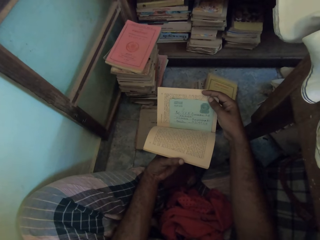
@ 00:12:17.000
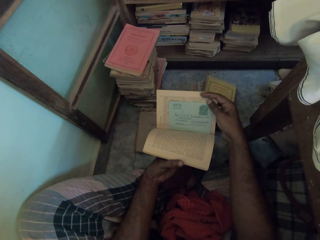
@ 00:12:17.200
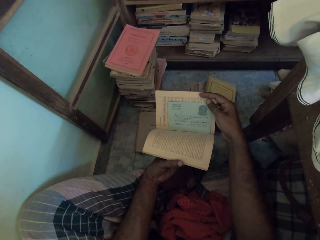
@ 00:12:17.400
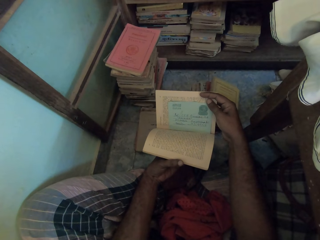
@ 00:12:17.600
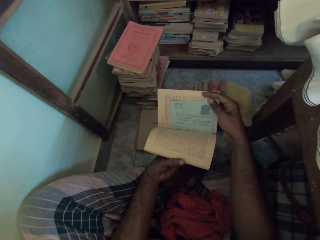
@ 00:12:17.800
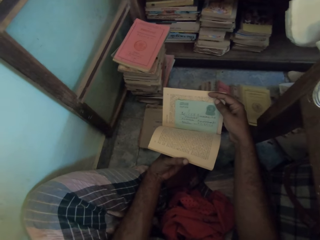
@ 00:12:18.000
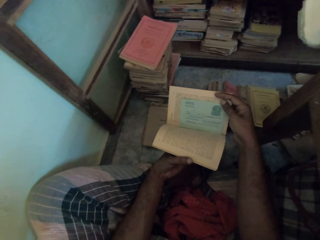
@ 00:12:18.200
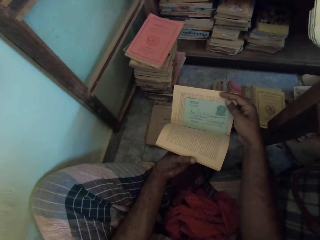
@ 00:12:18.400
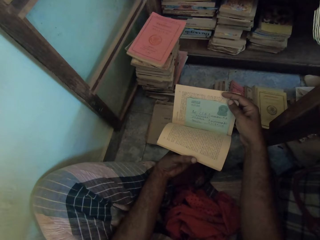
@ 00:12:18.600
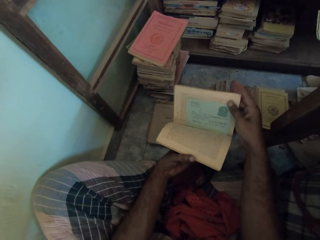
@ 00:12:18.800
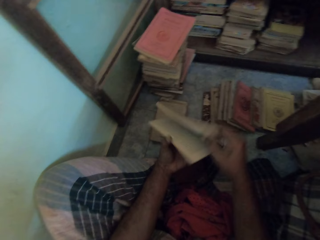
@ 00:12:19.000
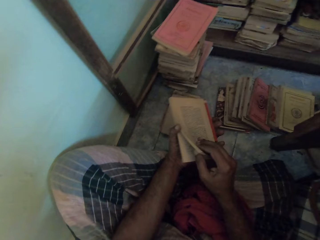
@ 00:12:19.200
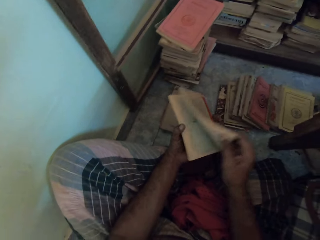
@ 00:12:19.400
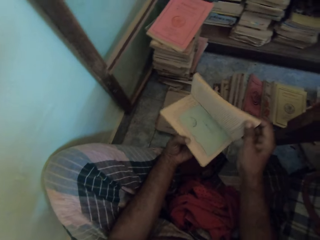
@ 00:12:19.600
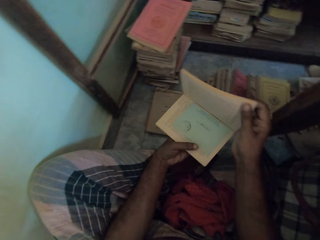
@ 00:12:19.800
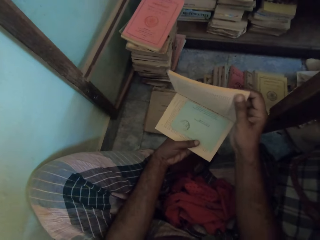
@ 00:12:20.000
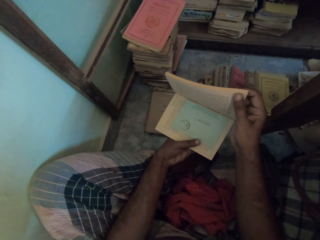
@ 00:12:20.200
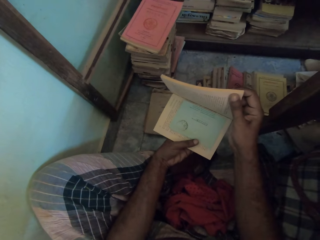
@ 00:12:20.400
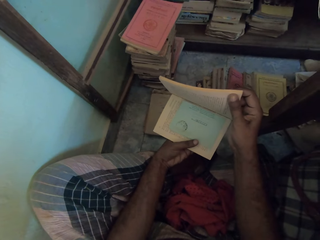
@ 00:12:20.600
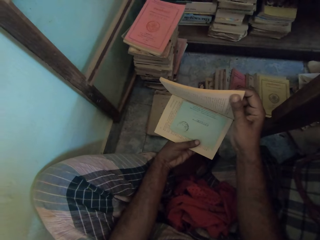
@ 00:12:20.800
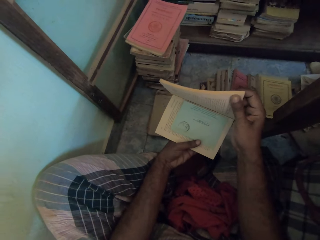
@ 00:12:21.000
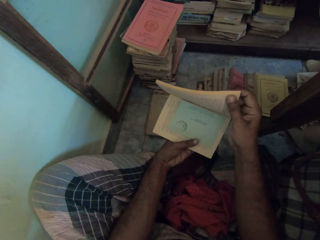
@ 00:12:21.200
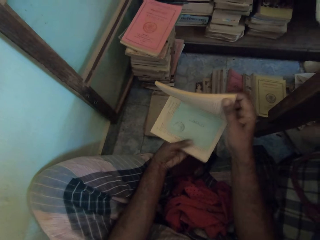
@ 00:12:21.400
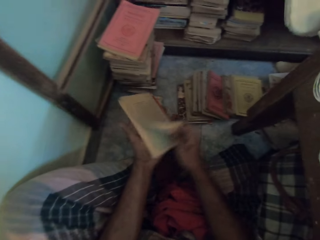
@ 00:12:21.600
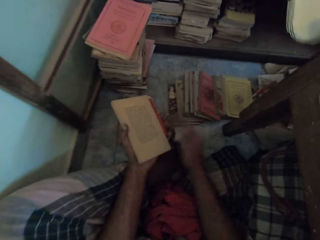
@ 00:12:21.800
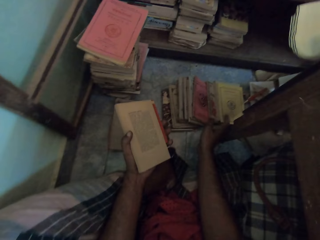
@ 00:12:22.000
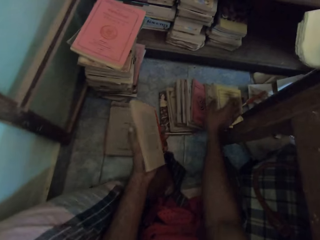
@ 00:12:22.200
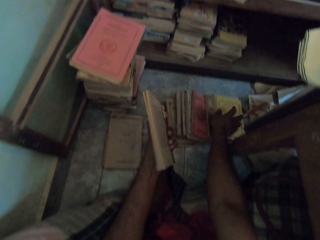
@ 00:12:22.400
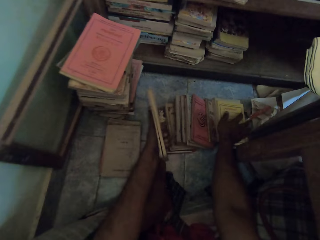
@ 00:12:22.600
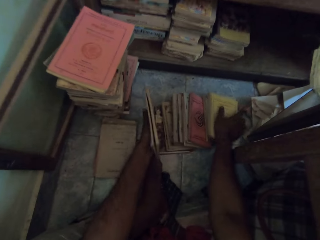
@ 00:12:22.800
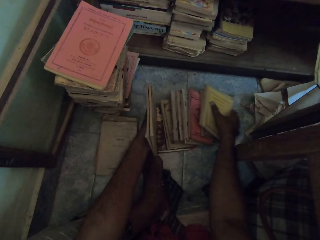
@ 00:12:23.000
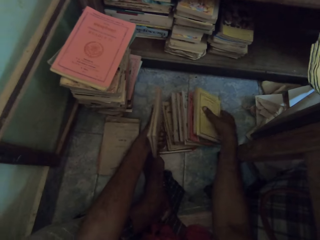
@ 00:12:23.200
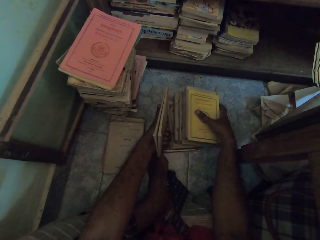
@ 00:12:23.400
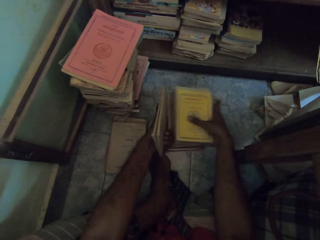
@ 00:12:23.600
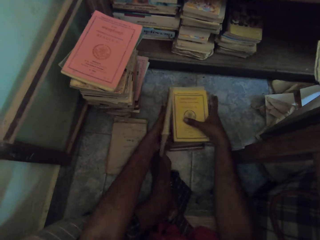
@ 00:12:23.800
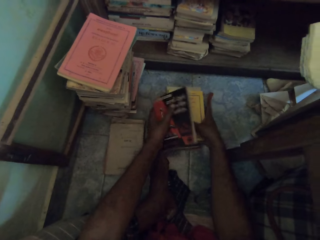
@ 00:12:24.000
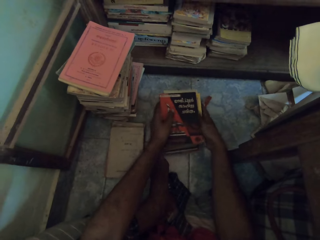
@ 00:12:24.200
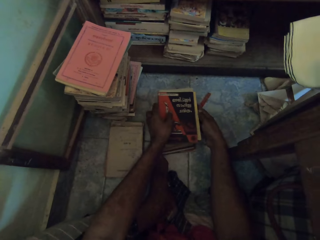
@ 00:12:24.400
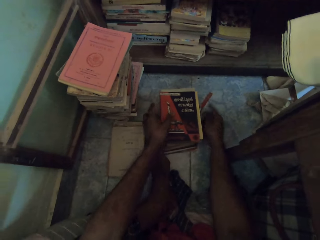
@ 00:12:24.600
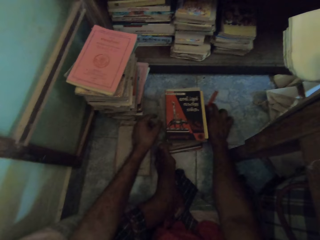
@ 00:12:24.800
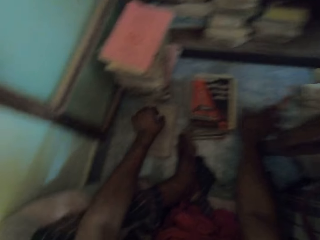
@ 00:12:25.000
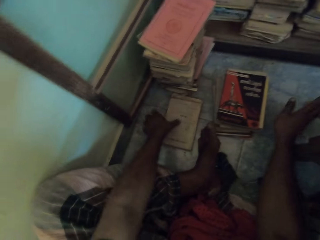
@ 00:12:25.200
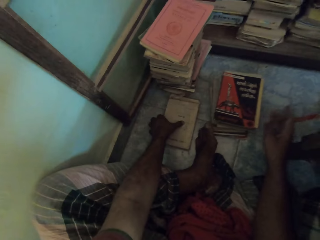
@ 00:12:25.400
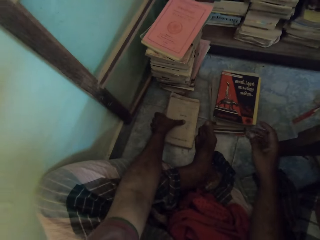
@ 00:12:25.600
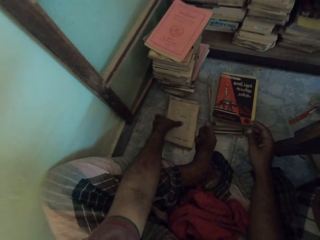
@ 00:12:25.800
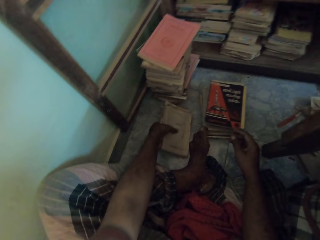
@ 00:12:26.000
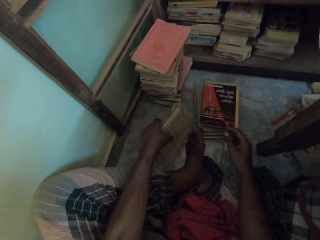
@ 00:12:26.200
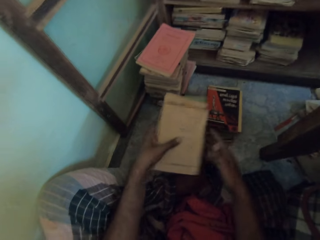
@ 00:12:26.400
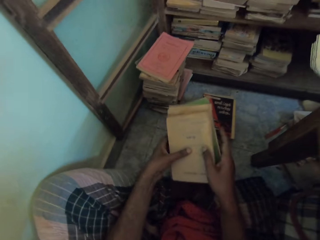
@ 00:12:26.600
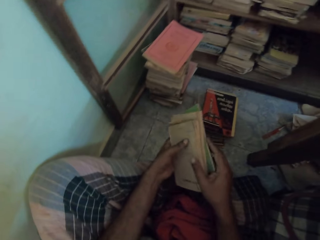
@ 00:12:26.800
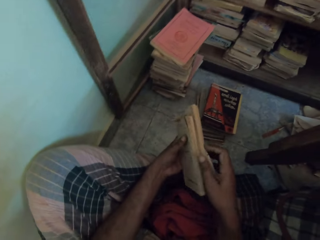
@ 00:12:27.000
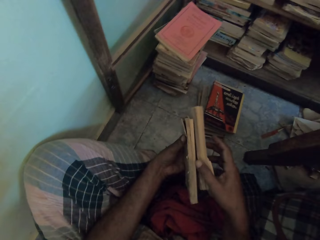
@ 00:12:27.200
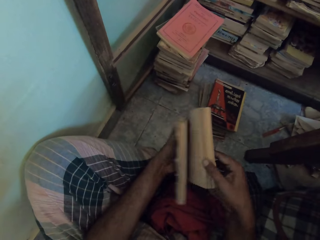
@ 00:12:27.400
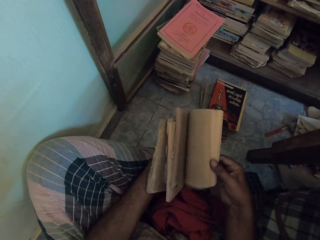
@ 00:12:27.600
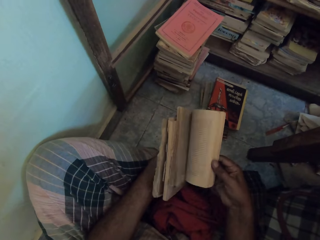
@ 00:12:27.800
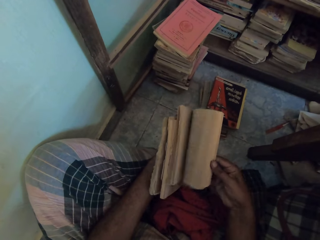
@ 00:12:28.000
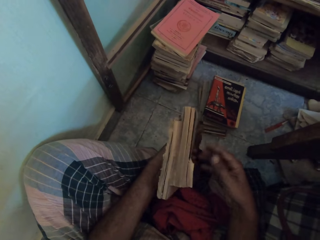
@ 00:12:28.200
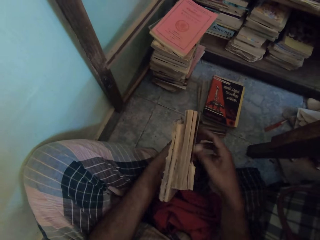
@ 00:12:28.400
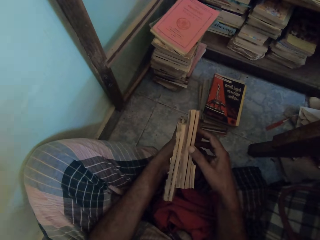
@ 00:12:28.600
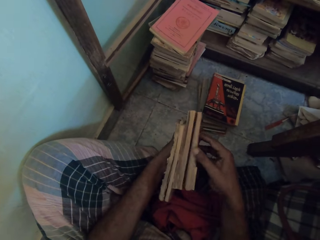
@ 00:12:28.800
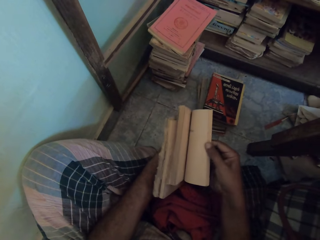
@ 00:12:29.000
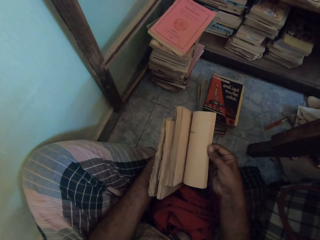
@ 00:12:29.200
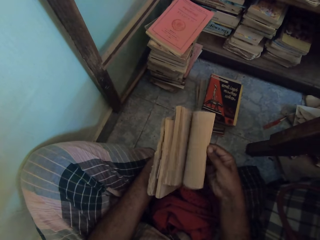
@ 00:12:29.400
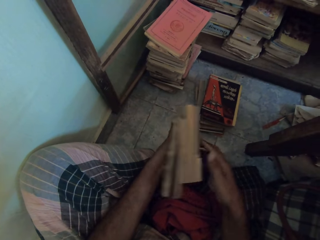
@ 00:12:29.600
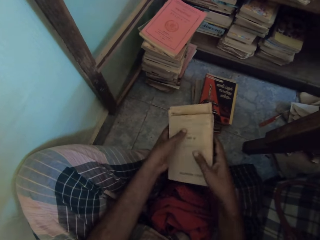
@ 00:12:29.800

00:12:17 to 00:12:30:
The camera wearer closes the book with both hands. He opens the book with both hands. He looks at a note in the book. He closes the book with both hands. He arranges the books on the floor with both hands. He collects the fallen books. He puts the book aside. He shifts a toothbrush on the floor with his right hand. He picks up books from the floor with his left hand. He holds the books with his right hand. He flips the pages of the book with his right hand.

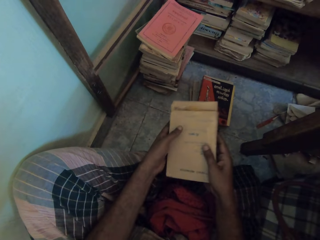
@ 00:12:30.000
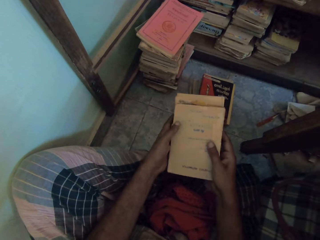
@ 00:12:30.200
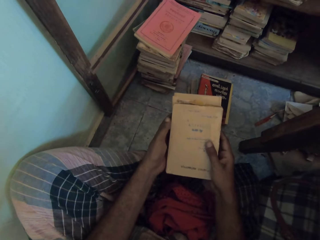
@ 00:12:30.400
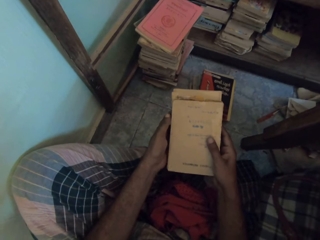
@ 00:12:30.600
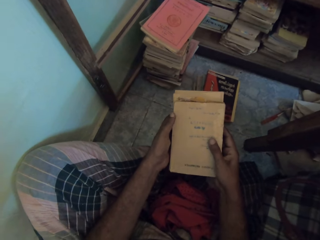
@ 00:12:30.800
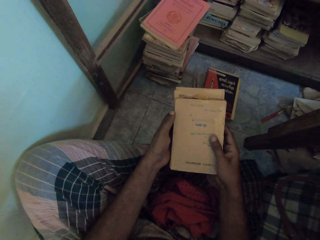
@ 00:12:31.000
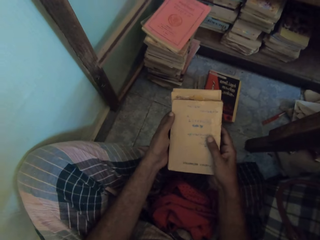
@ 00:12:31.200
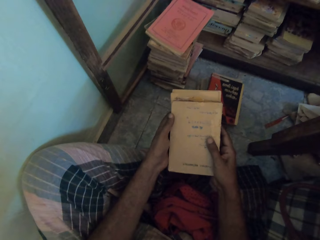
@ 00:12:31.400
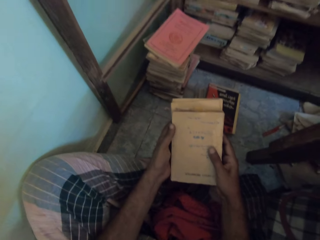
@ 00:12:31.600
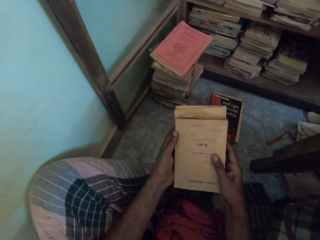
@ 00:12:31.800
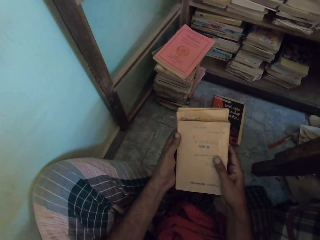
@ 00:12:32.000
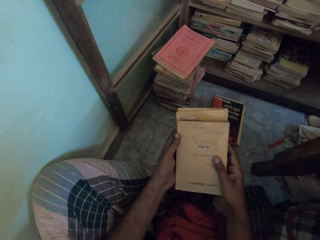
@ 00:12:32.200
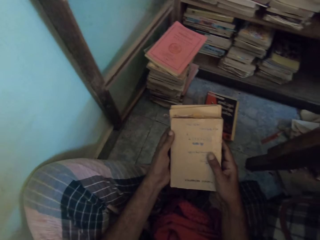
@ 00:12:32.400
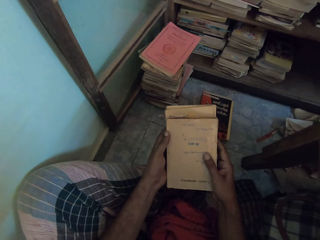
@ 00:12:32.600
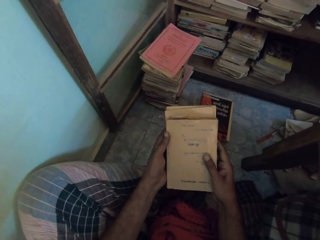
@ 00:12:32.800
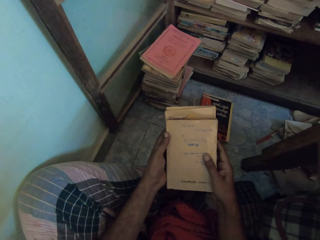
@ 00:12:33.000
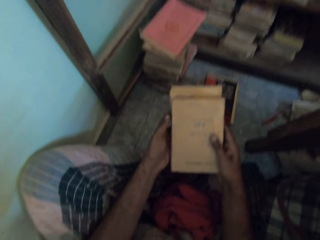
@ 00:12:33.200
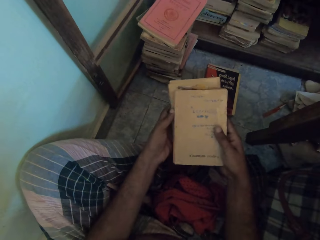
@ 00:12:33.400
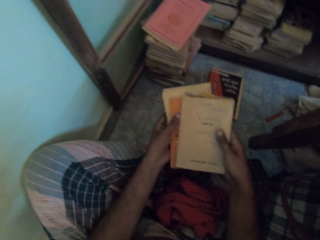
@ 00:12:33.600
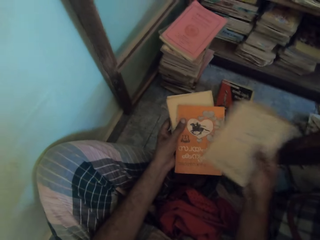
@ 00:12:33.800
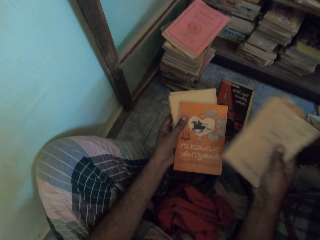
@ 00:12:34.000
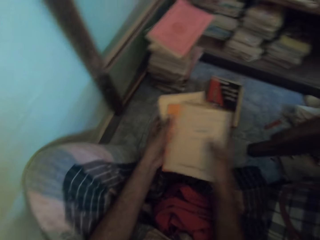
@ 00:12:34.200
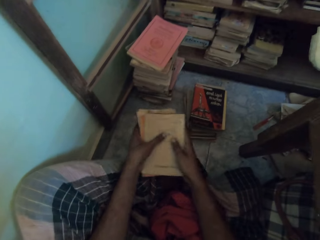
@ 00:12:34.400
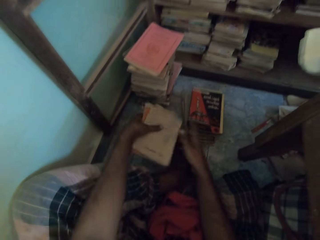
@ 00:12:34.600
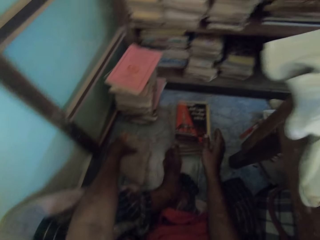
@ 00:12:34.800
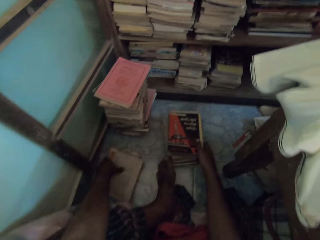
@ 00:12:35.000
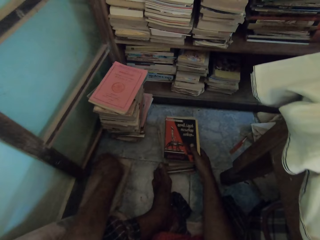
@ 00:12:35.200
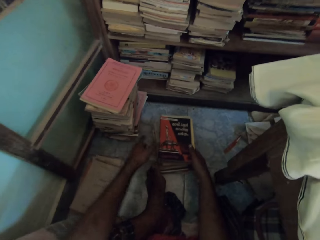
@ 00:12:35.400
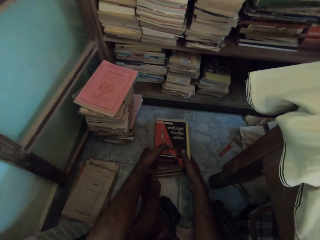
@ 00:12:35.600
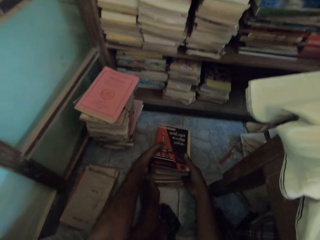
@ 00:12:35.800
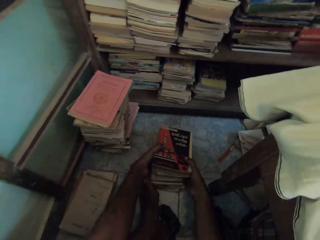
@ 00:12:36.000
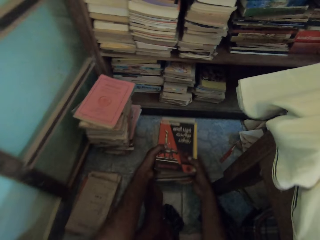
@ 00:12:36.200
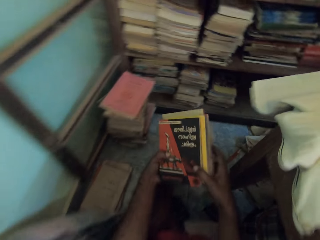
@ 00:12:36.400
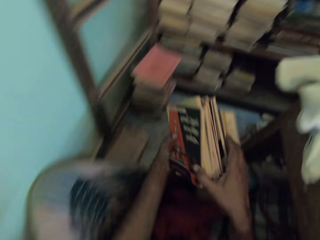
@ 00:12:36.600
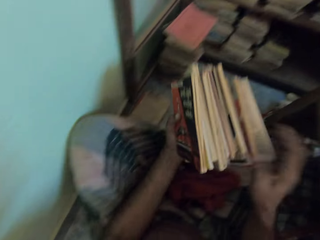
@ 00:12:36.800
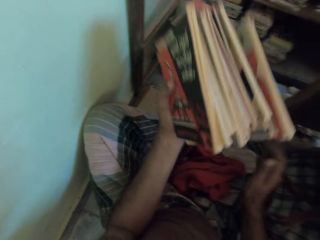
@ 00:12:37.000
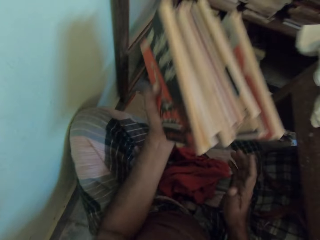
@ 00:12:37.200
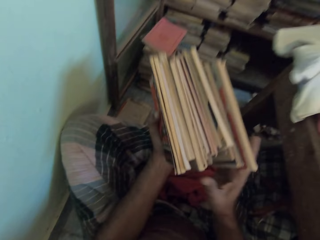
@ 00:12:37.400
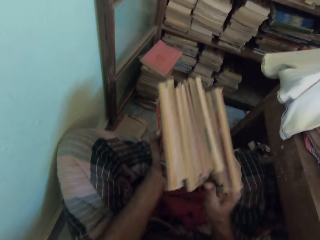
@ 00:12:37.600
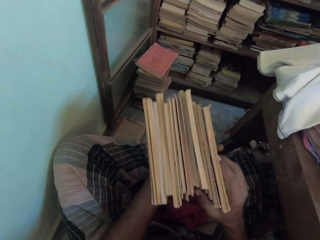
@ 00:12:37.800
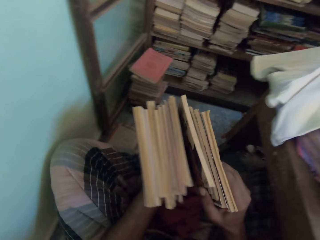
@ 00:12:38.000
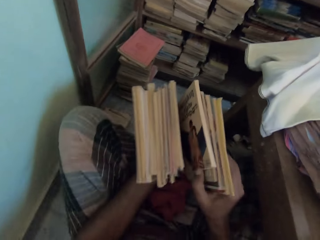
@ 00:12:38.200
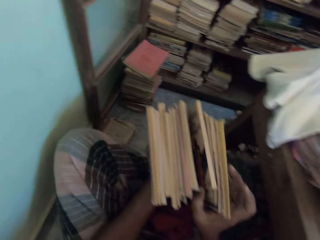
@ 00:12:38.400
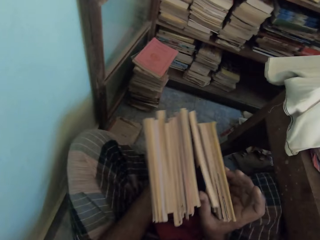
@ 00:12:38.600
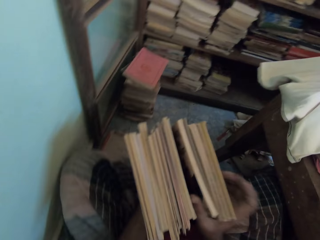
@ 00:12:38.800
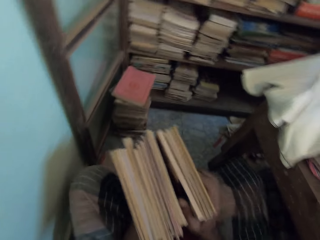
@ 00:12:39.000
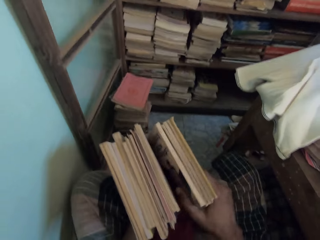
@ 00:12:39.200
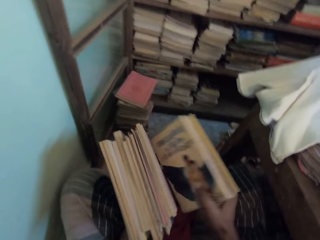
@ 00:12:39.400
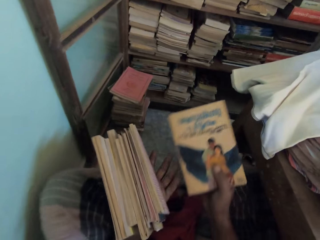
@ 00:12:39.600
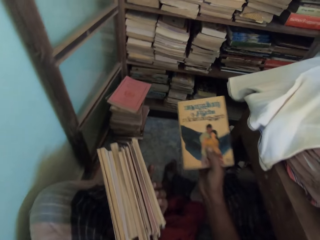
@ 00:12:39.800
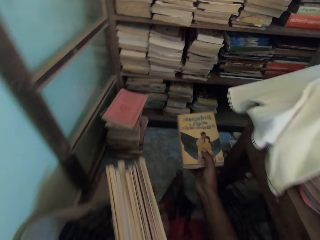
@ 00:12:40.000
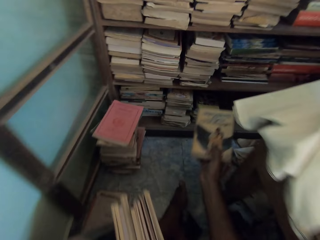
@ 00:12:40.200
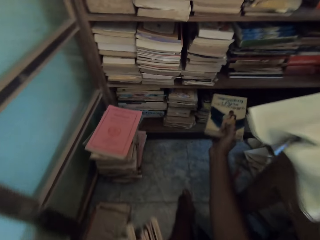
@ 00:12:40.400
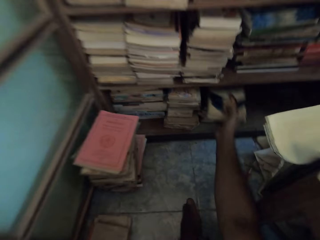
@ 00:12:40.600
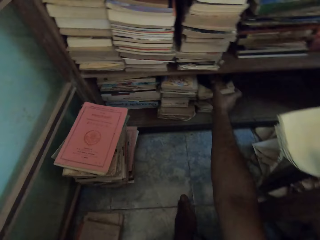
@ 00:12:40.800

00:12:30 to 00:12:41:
The camera wearer holds the book. He adjusts the books in both hands. He slides the book slightly. He puts the books on the floor with his left hand. He picks up the books from the floor with both hands. He lifts the books. He takes a small portion of the books from his left hand with his right hand. He puts the books in the shelf with his right hand.
